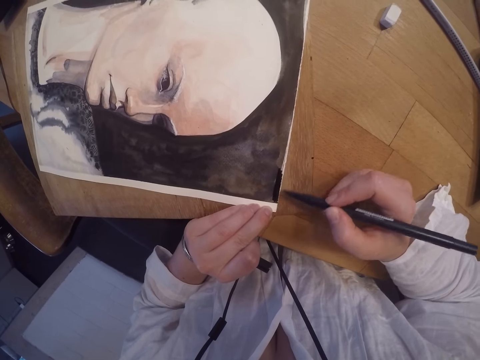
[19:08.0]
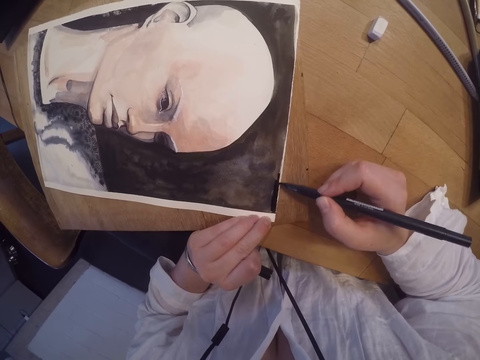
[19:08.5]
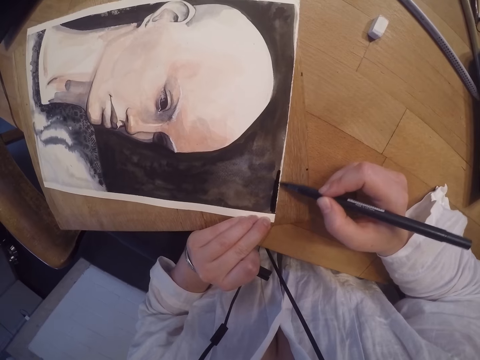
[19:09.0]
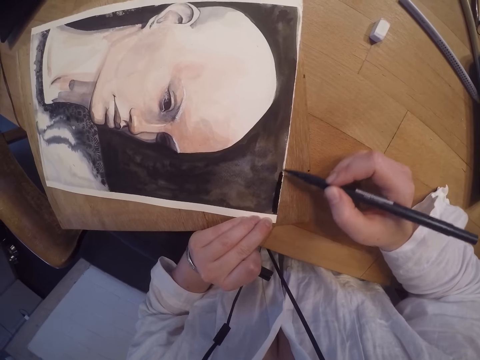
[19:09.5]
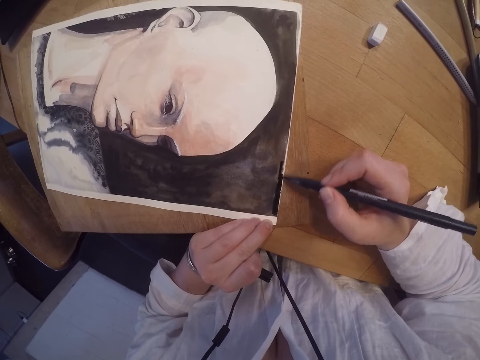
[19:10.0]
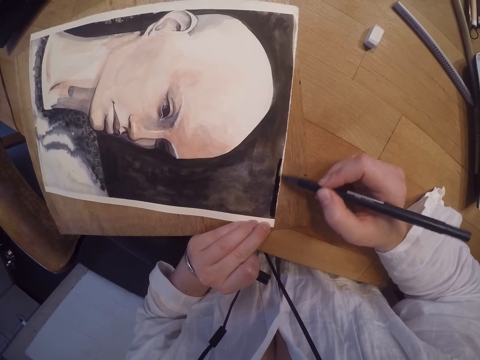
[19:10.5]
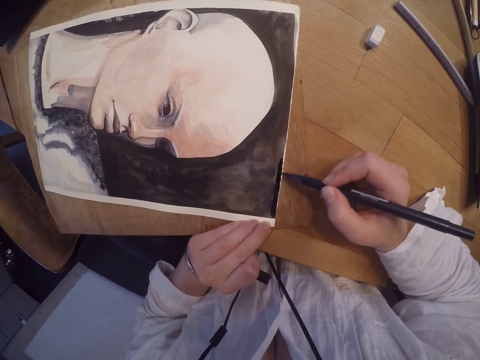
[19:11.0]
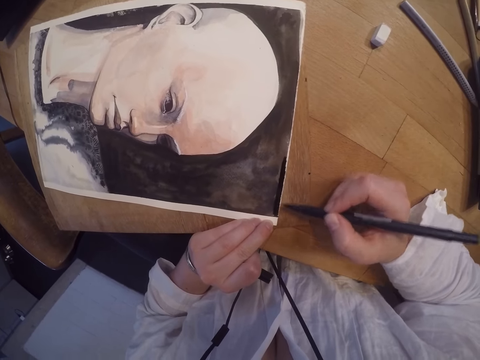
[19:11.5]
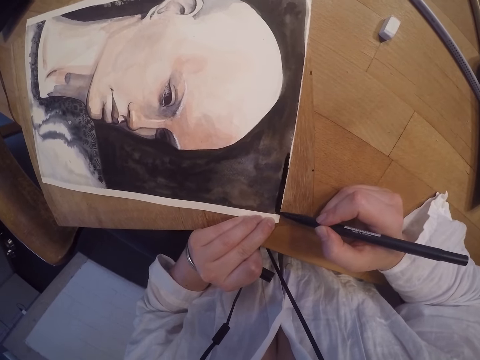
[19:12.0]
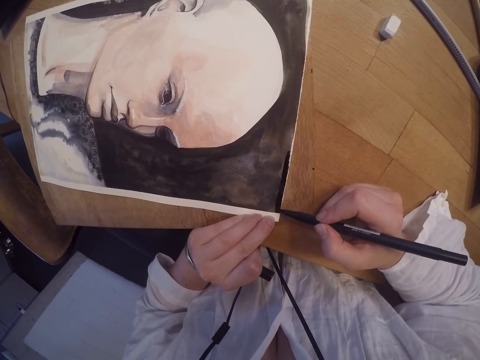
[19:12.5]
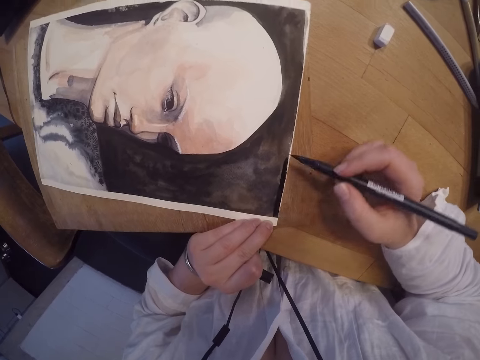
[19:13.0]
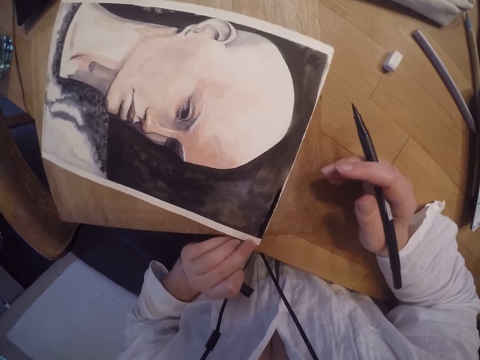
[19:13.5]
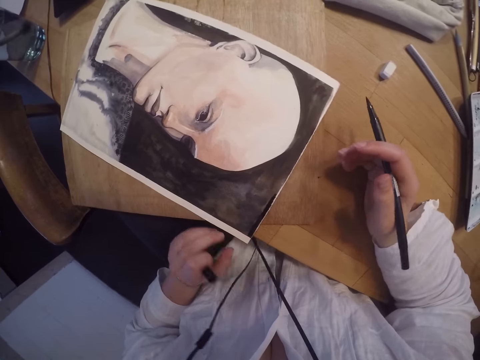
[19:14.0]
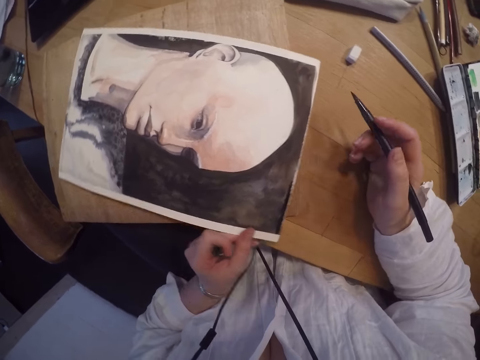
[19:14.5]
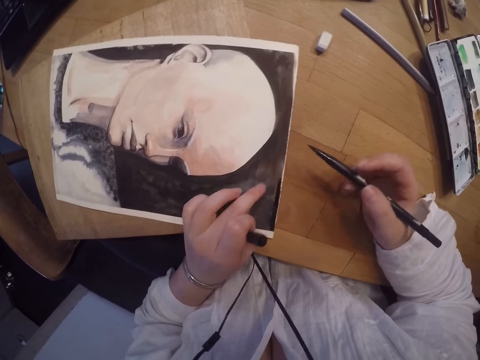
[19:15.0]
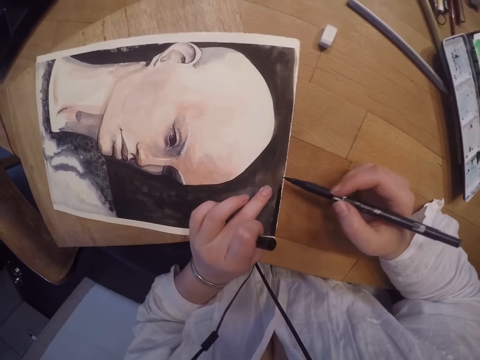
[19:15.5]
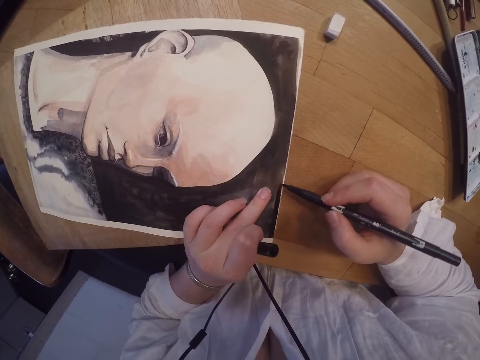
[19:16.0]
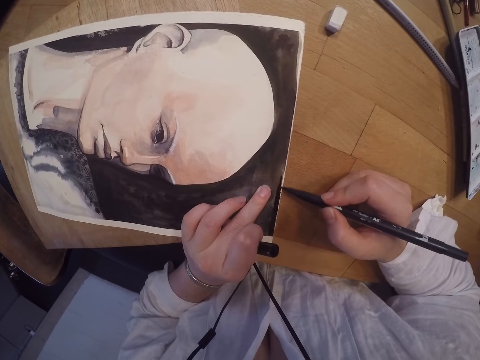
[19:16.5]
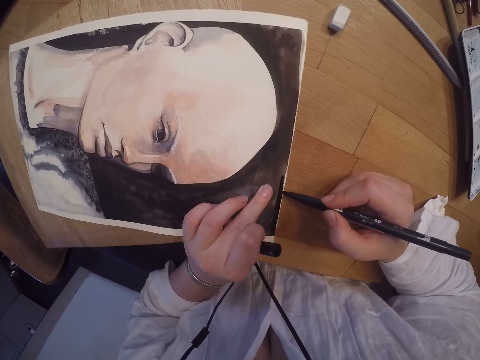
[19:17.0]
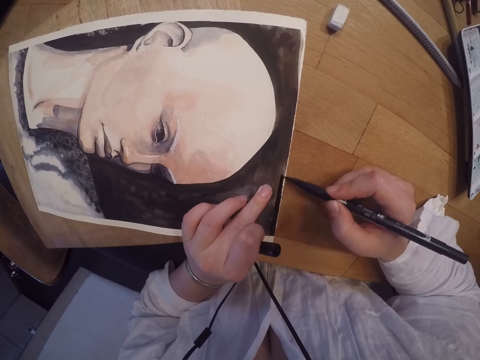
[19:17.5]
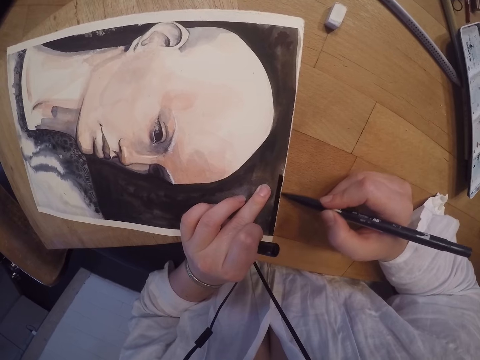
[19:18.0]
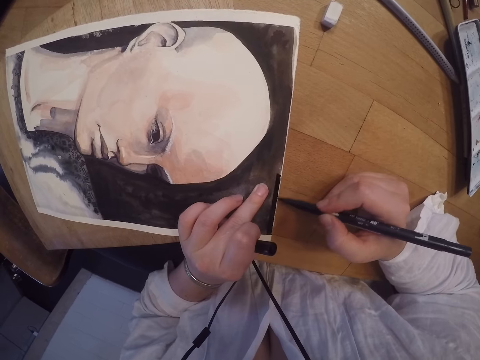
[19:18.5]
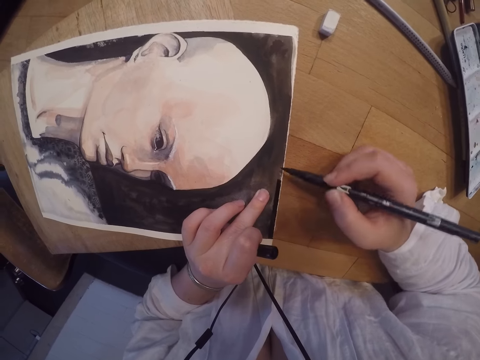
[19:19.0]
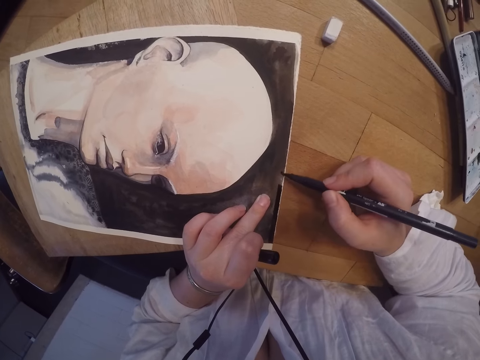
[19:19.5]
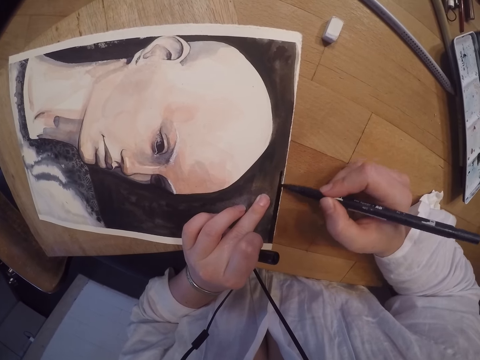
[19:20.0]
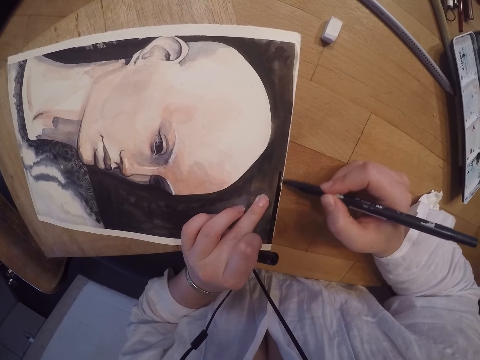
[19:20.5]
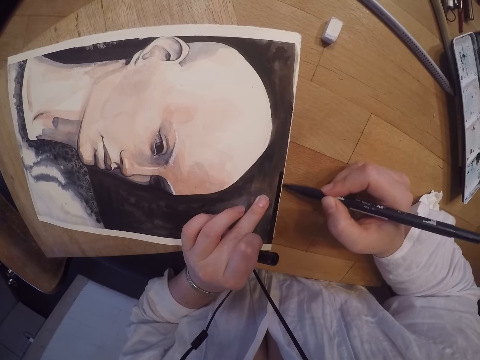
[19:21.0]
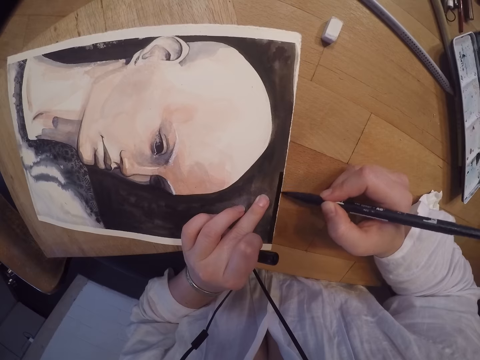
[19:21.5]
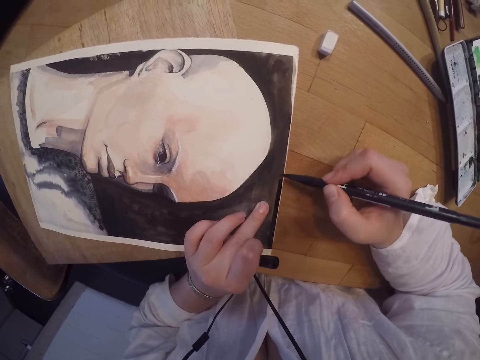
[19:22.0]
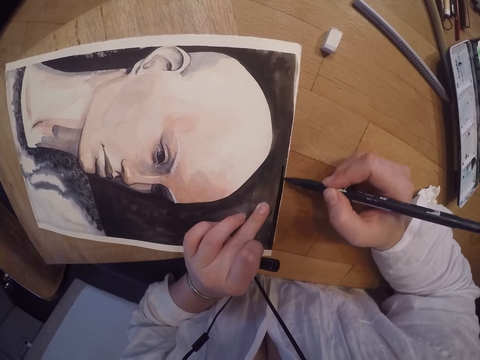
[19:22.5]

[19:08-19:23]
The camera wearer stops shading the edge of the wall art painting. They move the wall art painting. They shade the edge of the wall art painting.

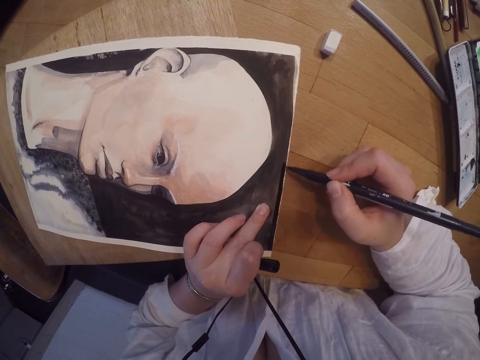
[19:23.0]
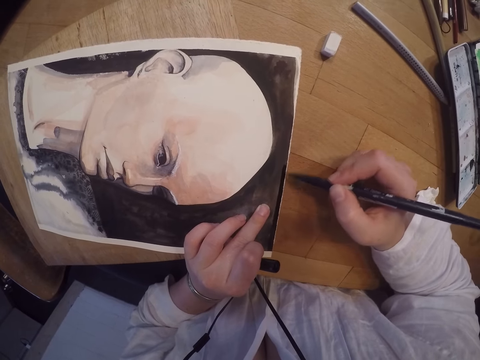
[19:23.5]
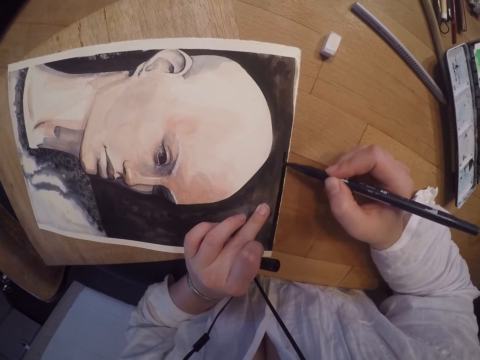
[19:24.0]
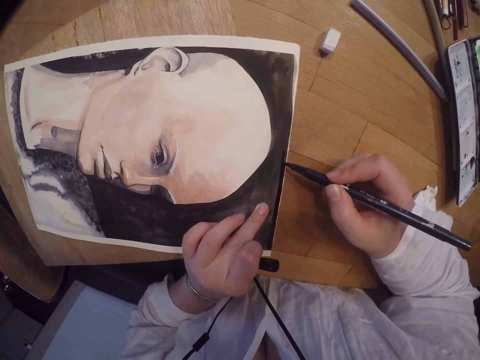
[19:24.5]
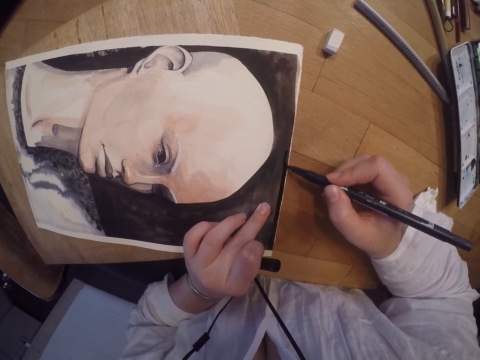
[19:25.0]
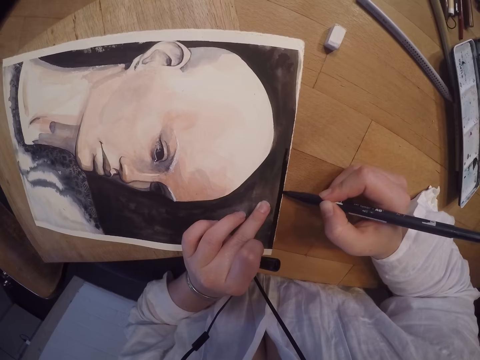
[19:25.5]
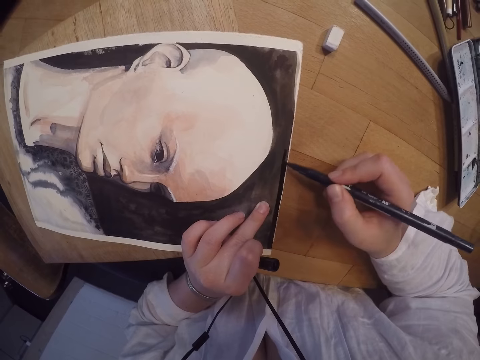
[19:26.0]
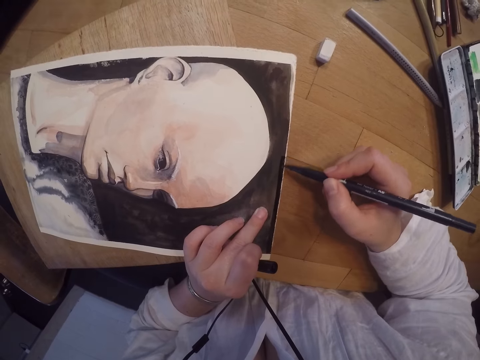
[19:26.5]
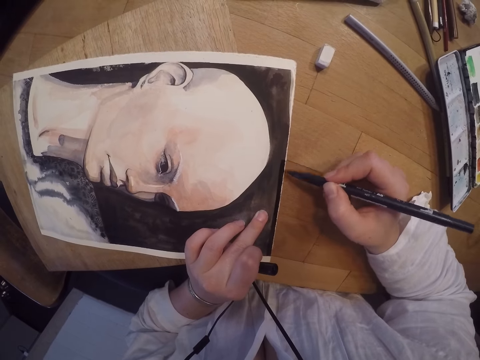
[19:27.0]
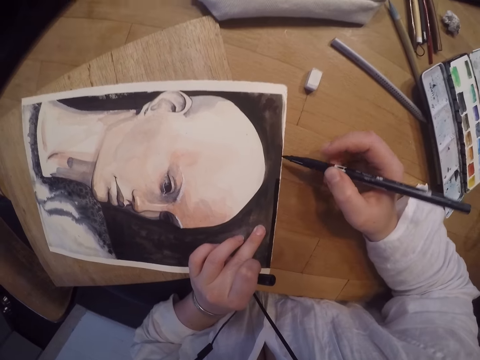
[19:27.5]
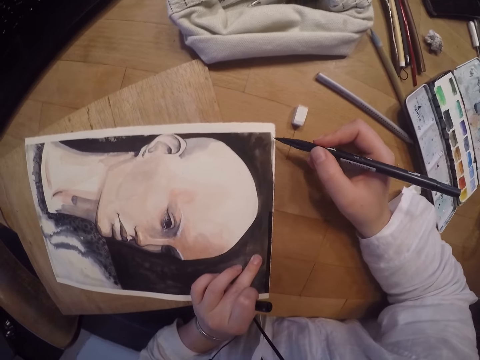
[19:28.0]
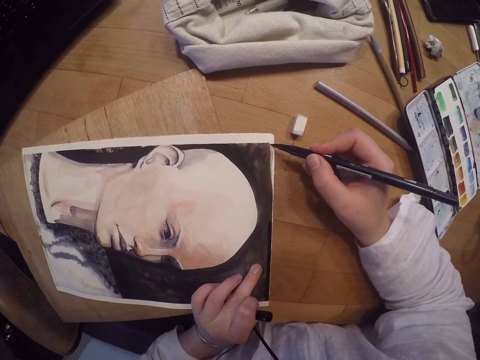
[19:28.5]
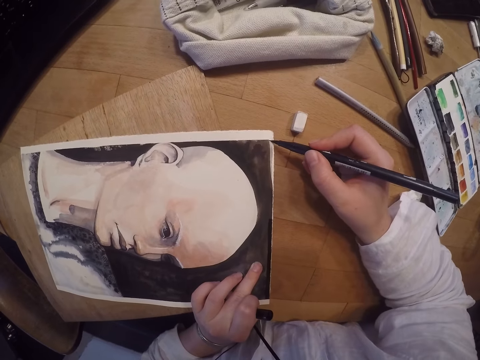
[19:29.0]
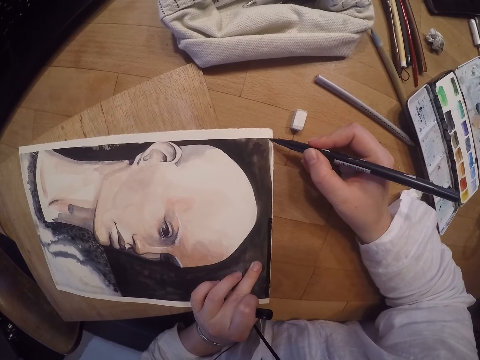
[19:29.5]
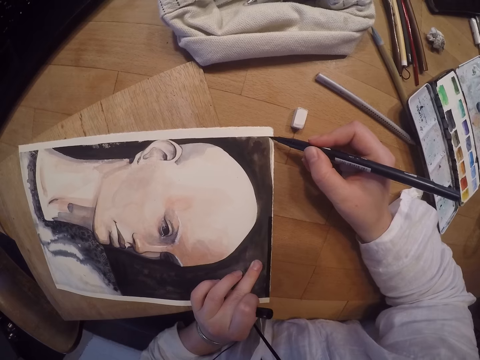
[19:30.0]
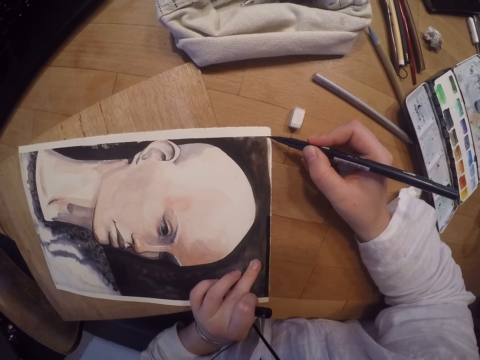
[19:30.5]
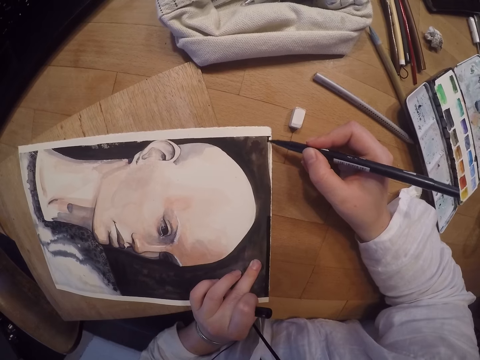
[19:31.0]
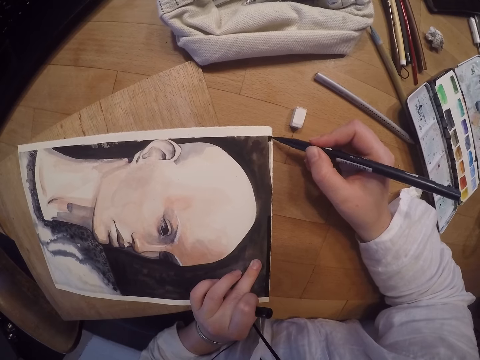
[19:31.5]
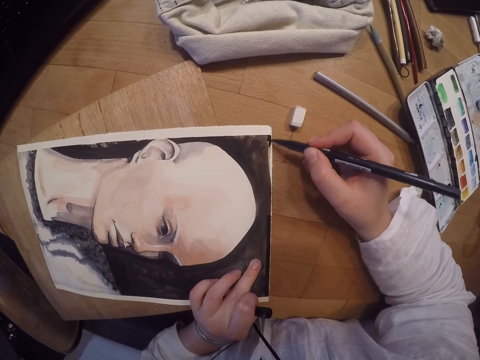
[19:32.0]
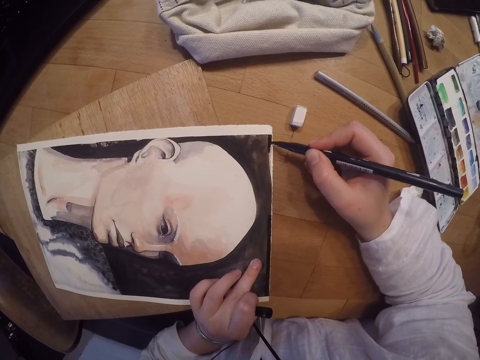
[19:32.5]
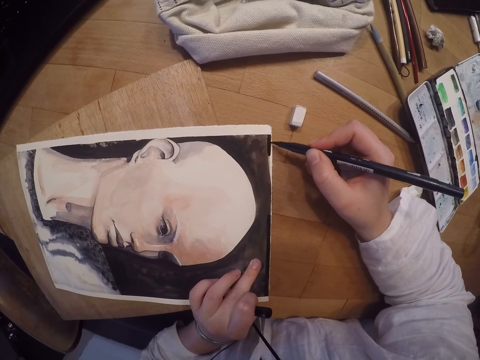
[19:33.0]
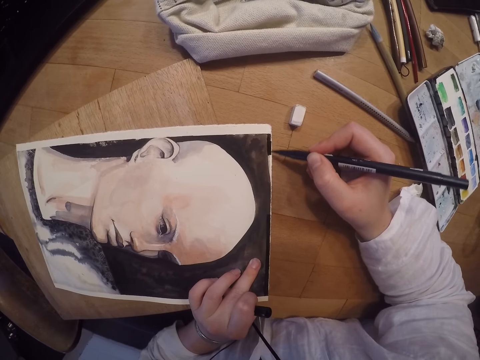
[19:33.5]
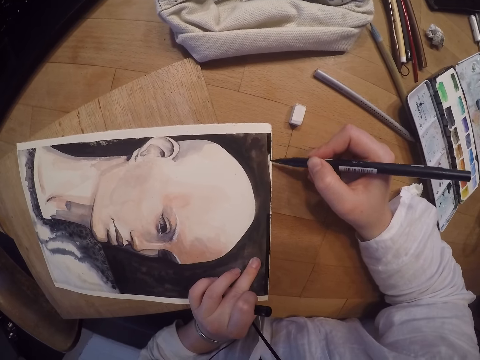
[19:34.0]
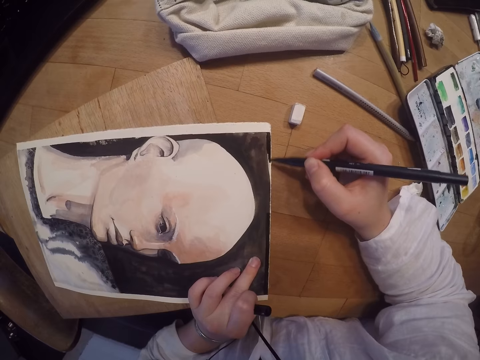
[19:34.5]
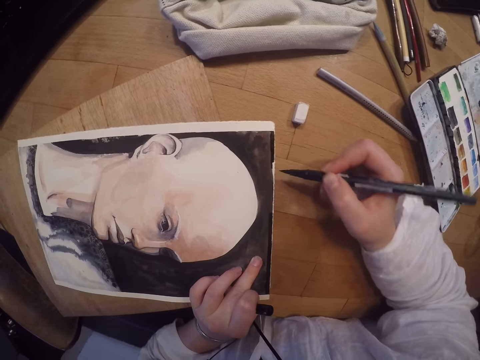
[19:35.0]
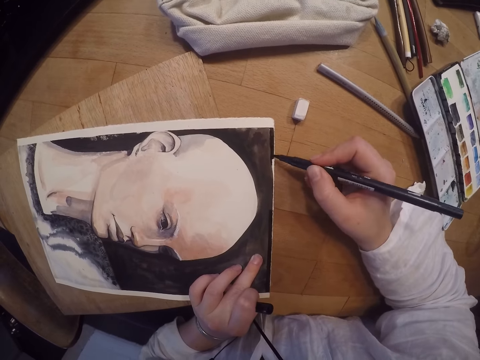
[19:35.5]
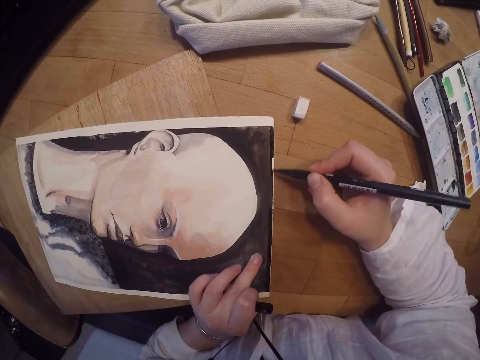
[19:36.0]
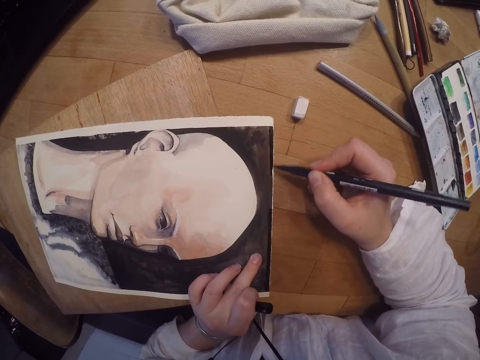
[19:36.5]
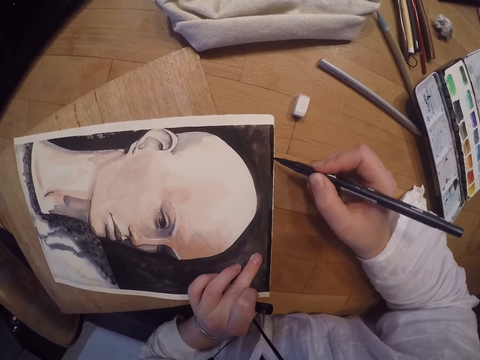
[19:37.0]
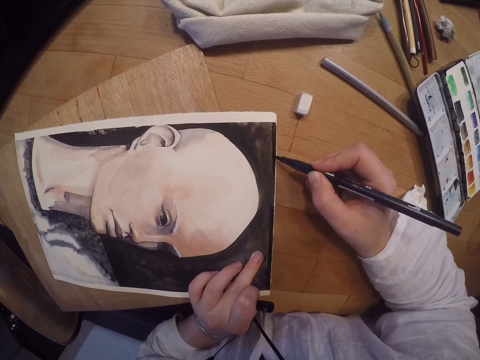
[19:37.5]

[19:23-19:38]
The camera wearer draws a line mark at the edge of the wall art painting. They shade the edge of the wall art painting.
